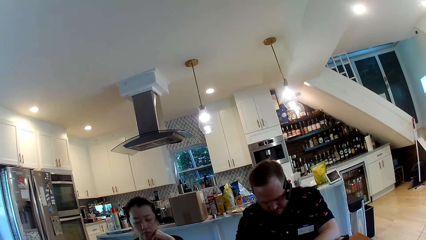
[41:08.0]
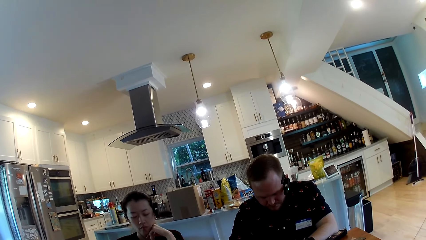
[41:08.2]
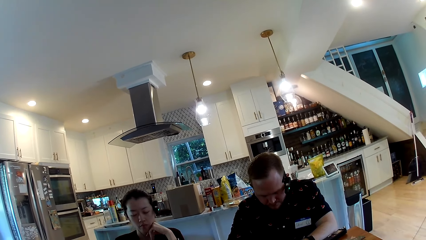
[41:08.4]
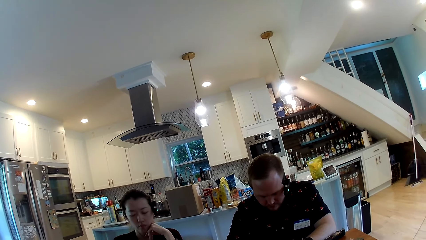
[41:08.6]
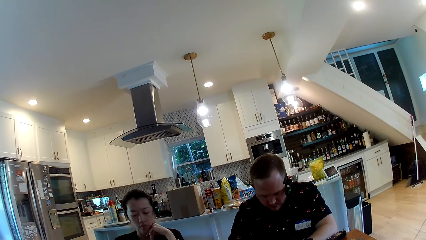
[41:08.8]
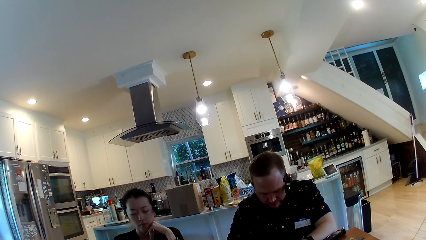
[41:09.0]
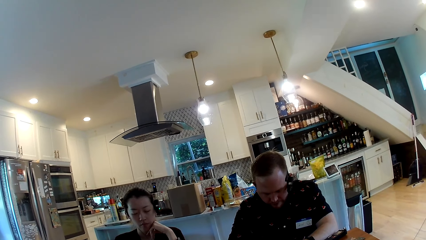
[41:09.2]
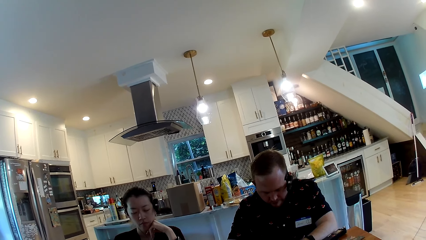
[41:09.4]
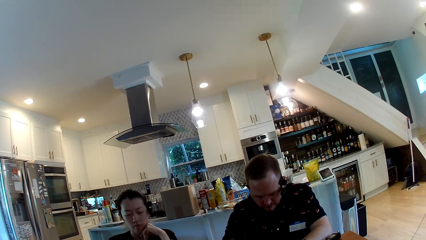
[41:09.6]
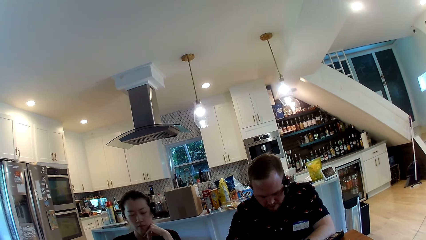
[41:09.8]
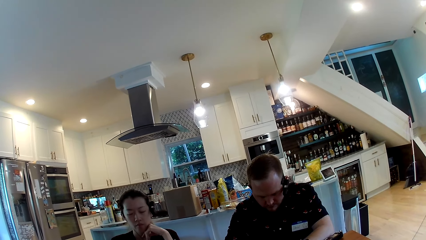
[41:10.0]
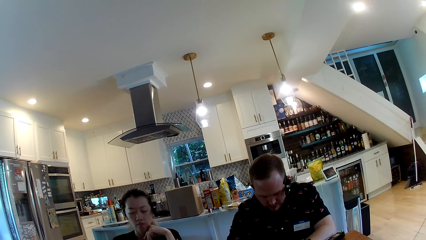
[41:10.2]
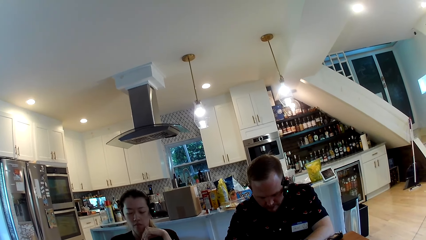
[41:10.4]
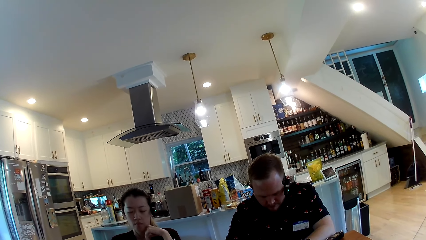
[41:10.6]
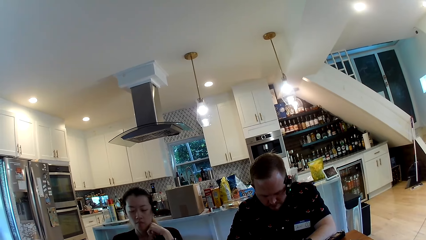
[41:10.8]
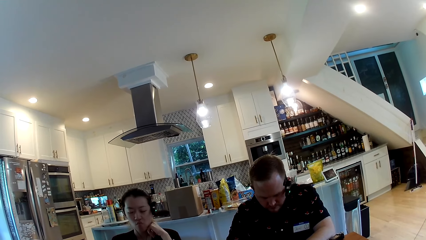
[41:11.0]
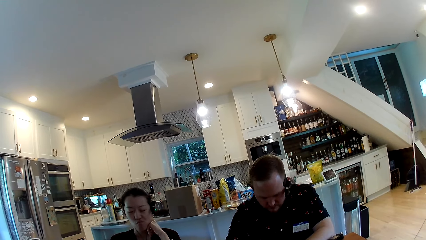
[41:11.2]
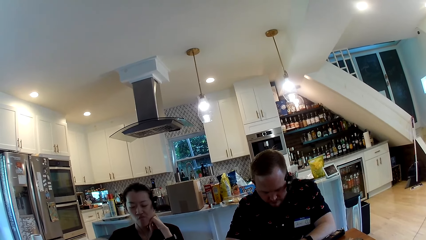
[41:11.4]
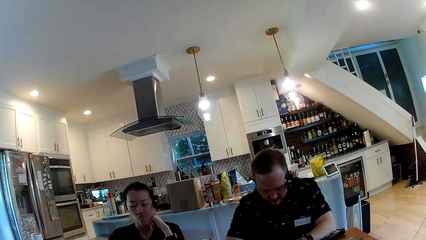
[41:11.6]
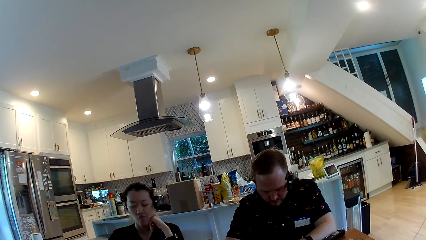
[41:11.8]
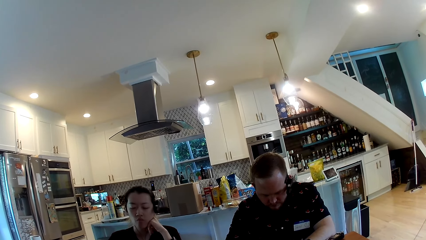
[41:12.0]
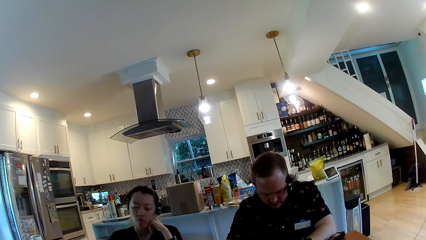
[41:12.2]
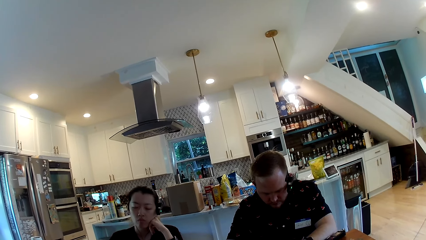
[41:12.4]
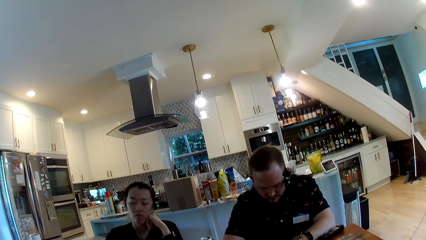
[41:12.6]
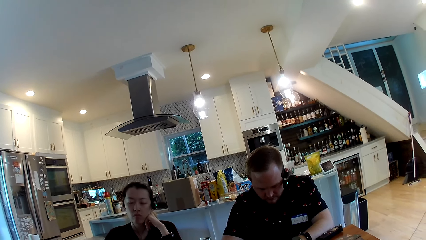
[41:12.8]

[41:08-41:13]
The camera wearer stares at the man and the person.

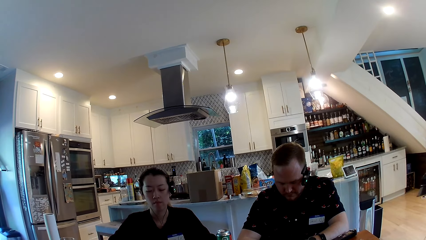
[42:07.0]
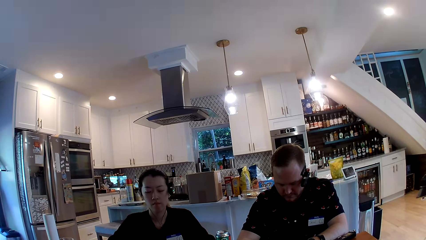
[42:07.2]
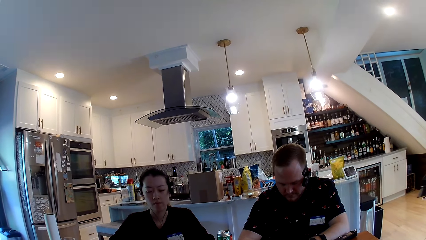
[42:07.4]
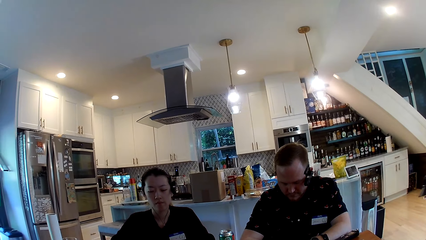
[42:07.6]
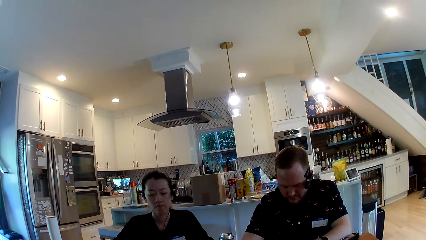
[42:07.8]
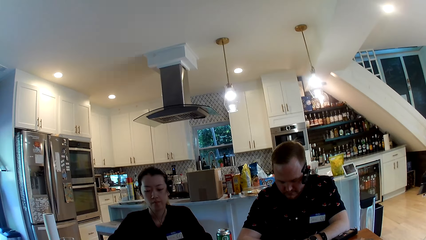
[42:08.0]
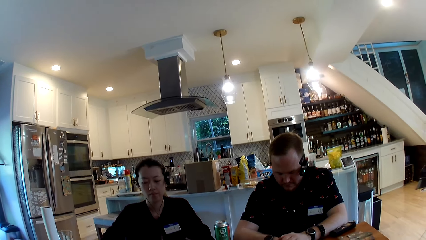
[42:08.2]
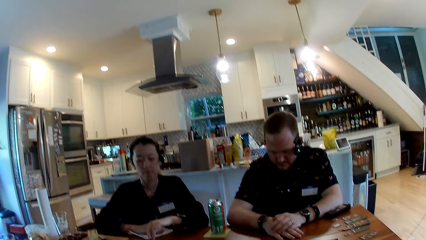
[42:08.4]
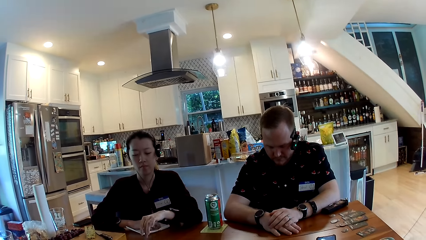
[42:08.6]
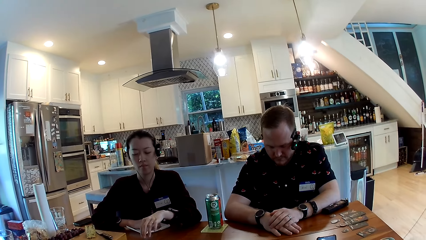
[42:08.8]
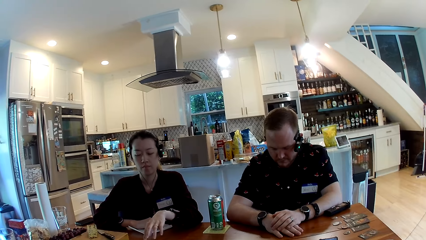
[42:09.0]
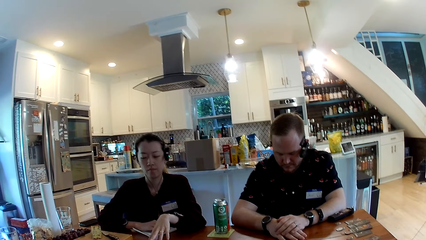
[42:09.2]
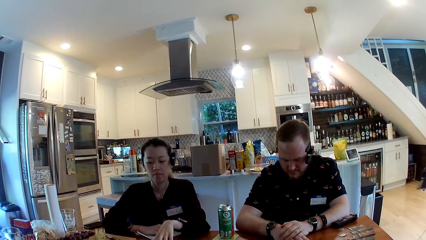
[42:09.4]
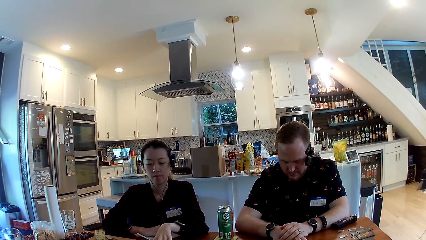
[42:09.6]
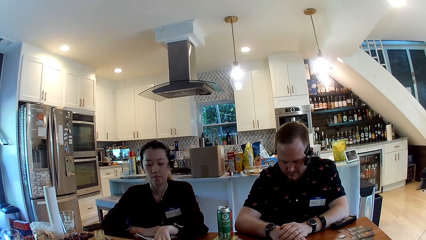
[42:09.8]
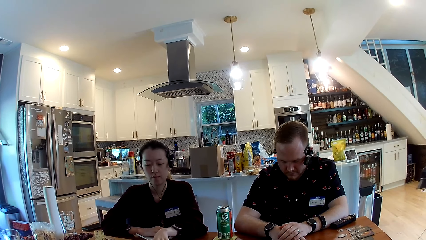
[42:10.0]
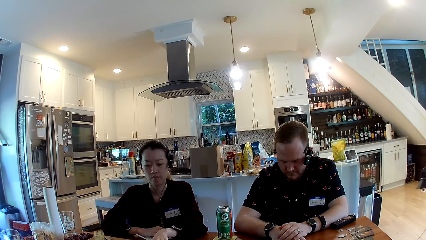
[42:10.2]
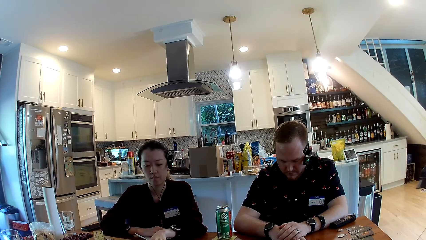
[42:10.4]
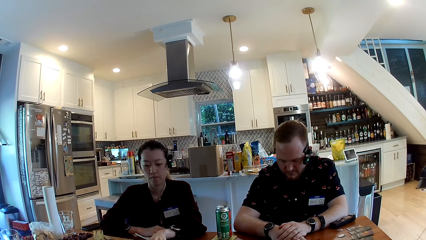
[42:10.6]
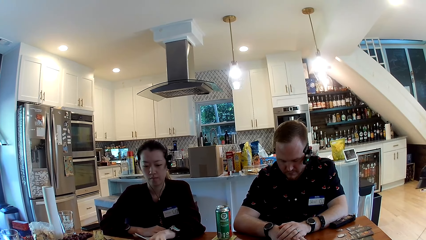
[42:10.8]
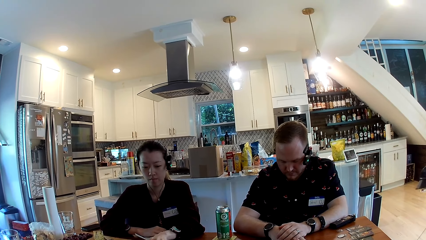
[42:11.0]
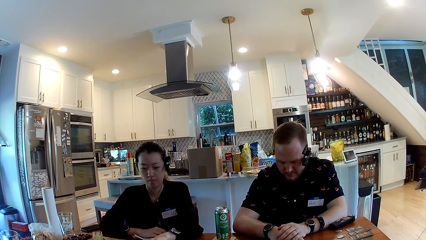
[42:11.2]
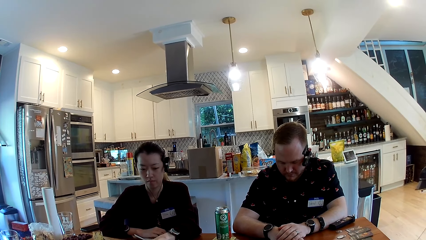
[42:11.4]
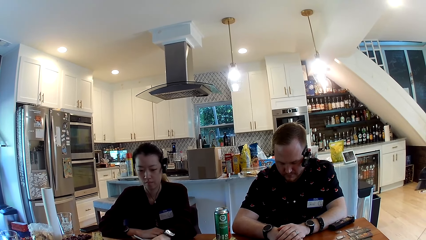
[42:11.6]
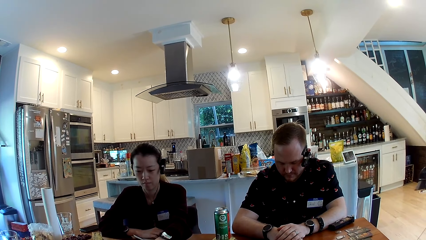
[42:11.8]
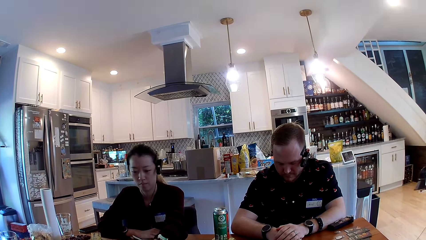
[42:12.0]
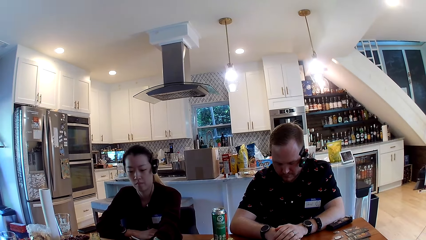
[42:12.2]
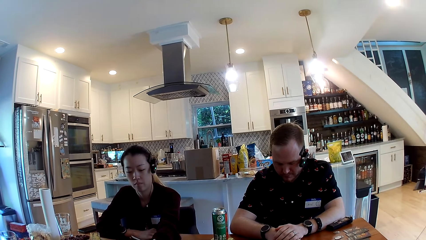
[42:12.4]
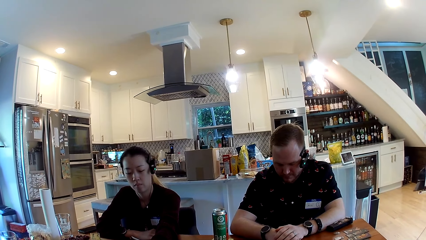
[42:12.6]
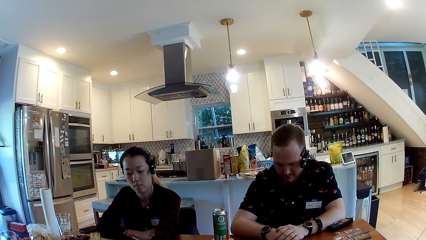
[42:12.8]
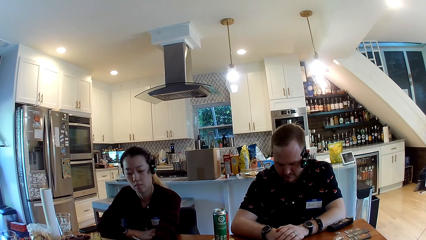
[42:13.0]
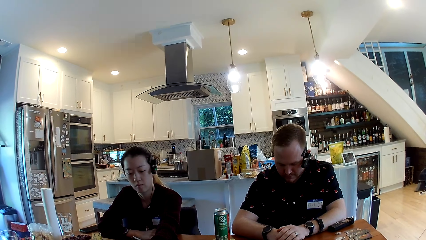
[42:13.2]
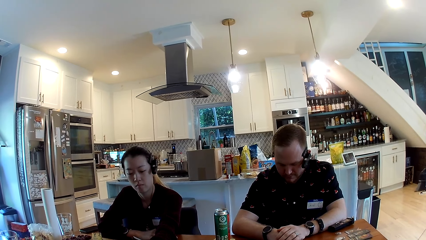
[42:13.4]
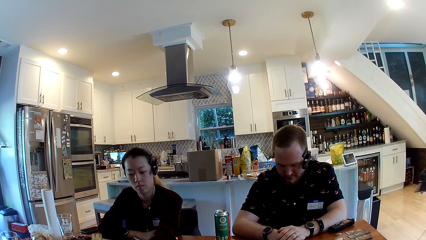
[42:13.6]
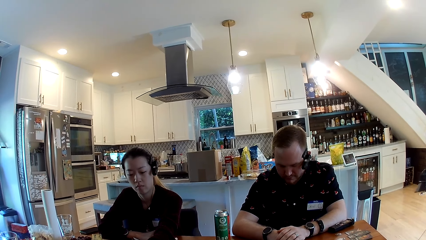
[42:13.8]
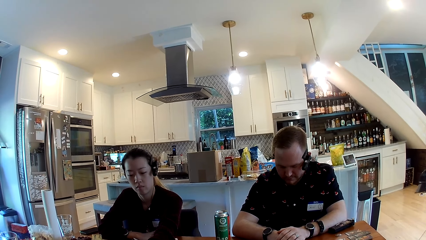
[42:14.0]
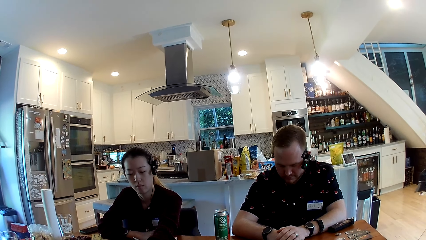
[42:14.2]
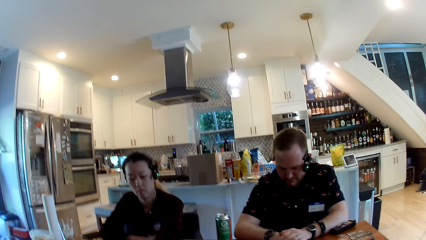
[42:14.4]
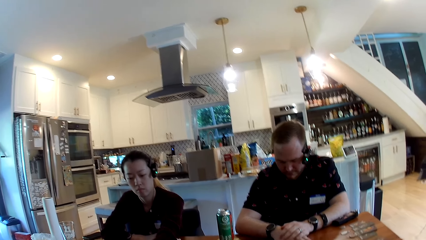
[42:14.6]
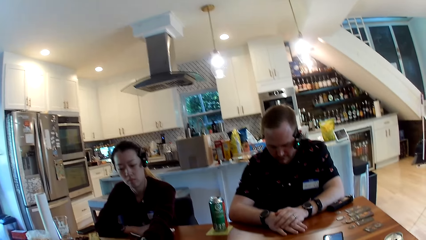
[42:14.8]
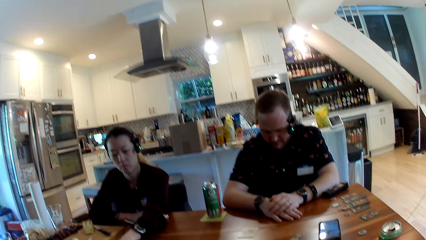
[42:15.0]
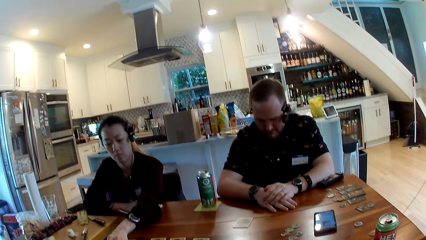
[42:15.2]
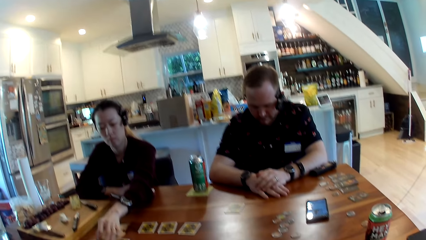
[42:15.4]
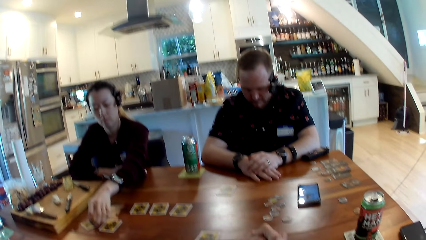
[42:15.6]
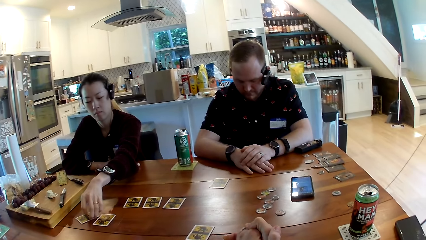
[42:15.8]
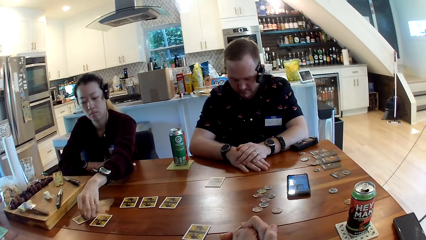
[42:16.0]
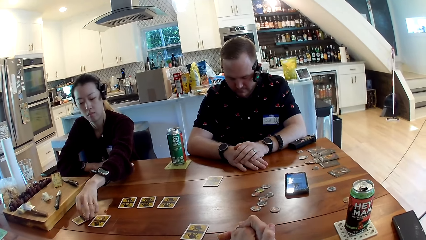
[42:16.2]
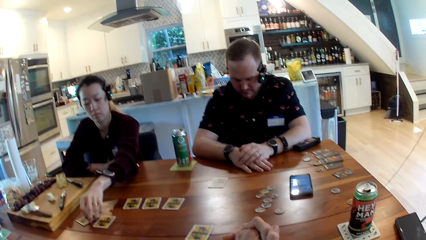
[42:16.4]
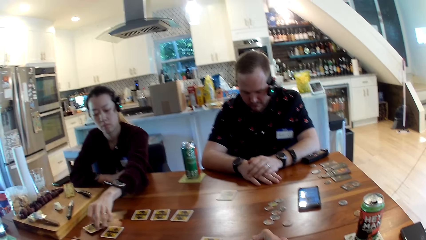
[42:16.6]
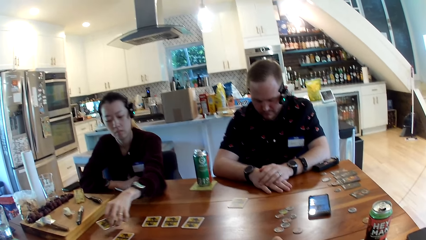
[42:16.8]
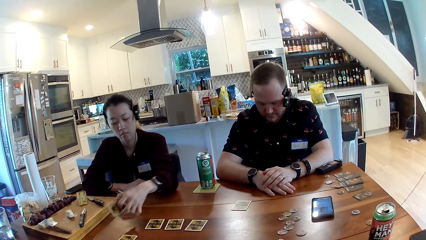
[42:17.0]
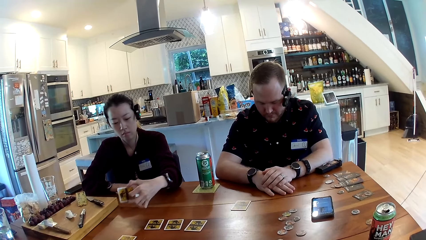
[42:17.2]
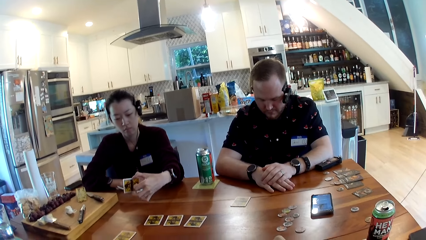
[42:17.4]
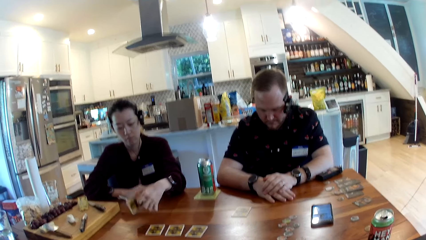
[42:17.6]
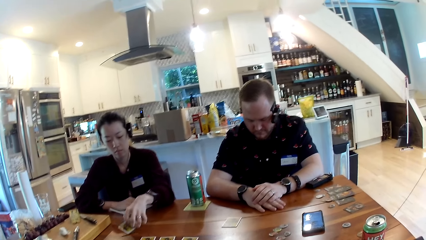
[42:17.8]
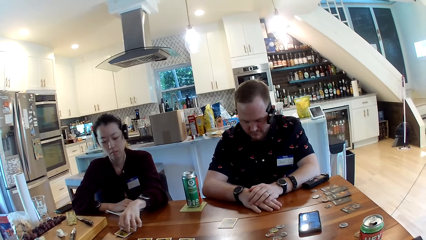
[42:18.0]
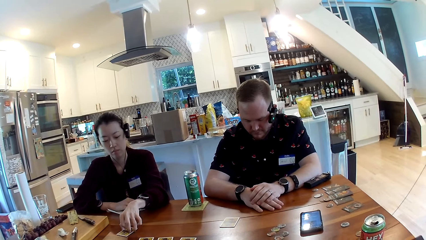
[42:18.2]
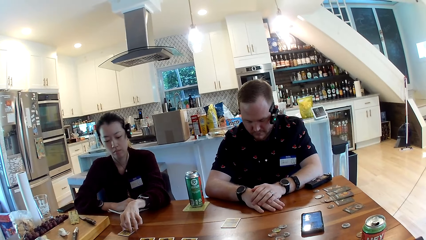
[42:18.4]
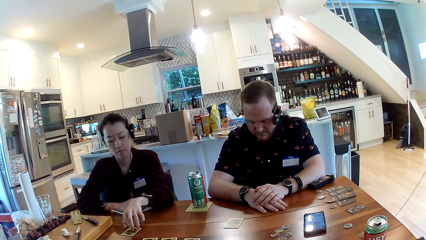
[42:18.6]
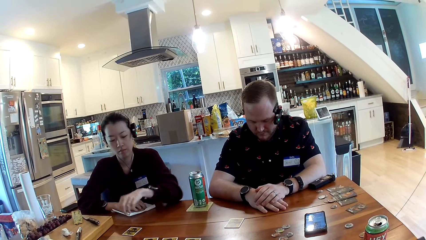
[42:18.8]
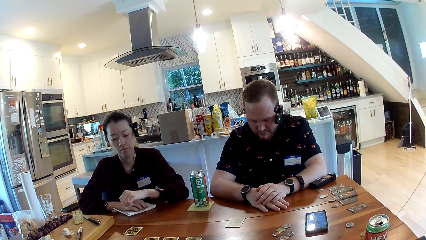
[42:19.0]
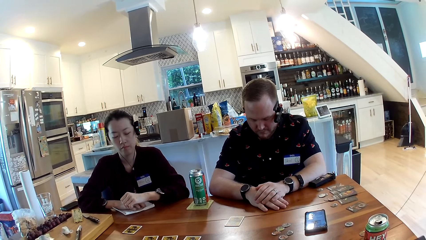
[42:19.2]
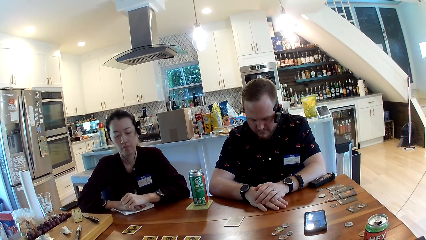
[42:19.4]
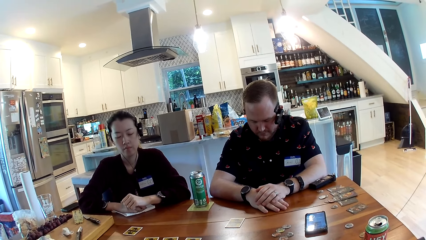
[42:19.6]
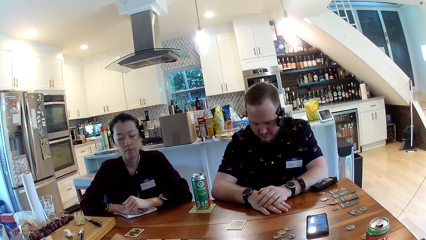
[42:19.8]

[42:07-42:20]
The woman moves some cards on the table with her left hand. The woman picks a card from the table with her left hand. Another woman drops the card on the table with her left hand.
